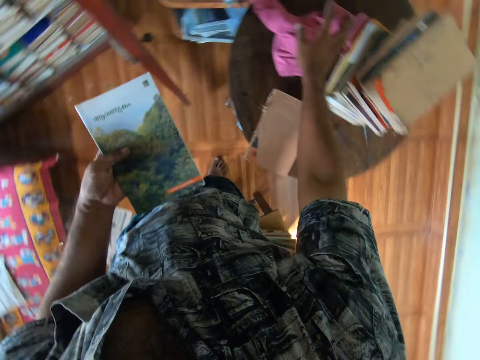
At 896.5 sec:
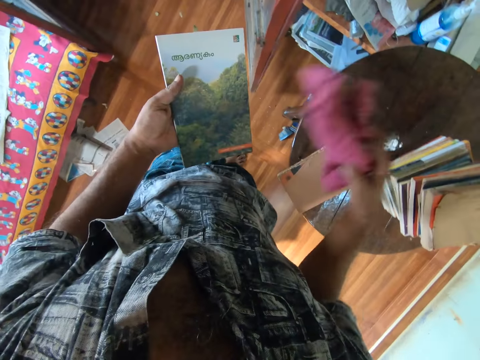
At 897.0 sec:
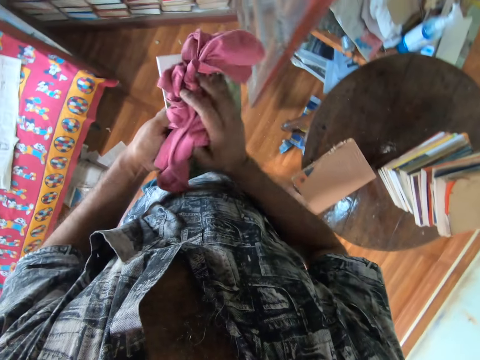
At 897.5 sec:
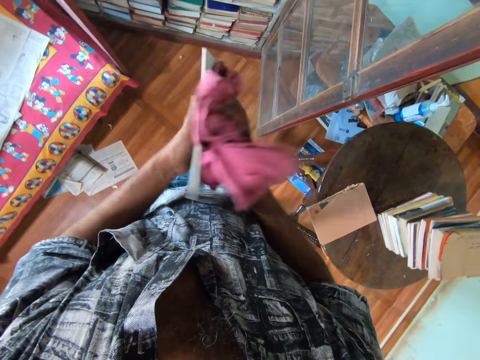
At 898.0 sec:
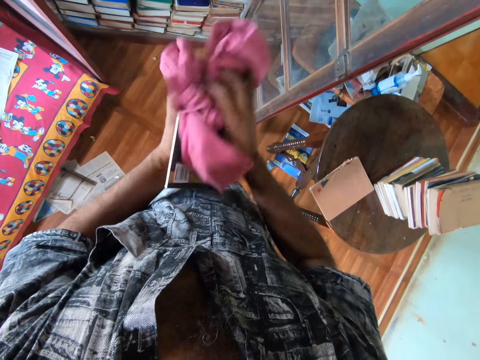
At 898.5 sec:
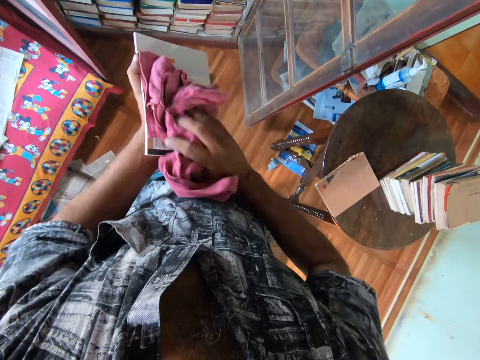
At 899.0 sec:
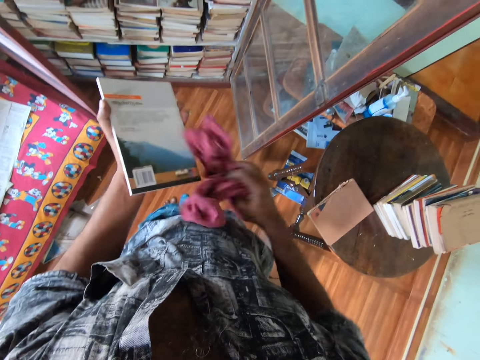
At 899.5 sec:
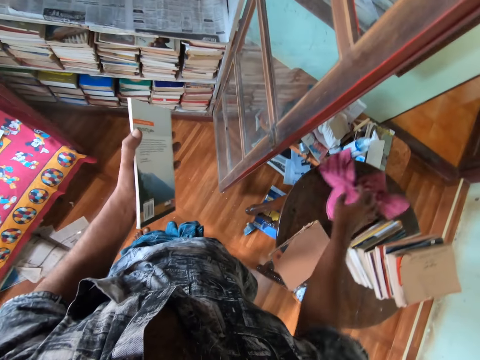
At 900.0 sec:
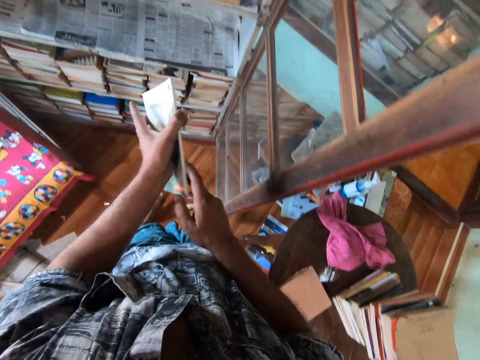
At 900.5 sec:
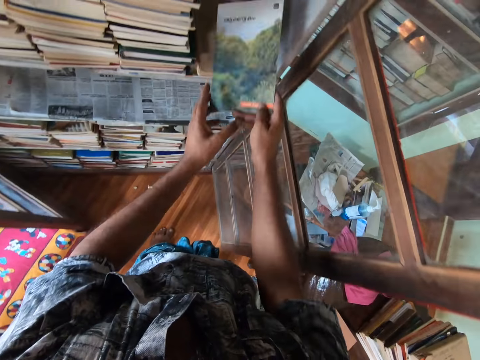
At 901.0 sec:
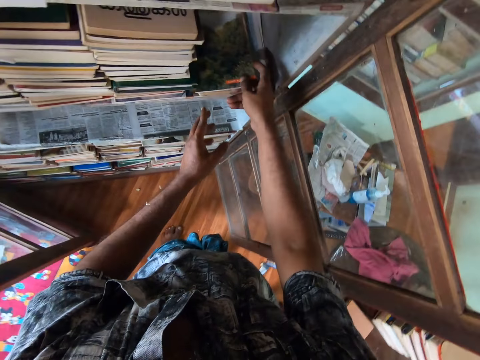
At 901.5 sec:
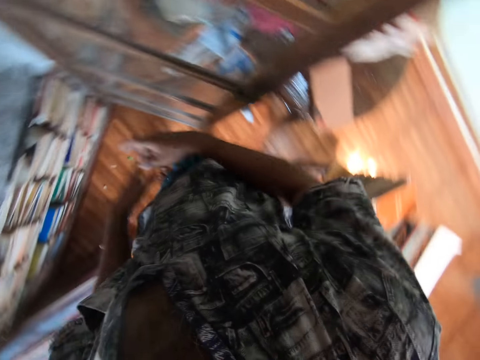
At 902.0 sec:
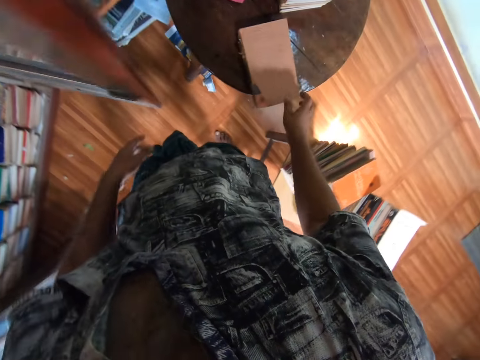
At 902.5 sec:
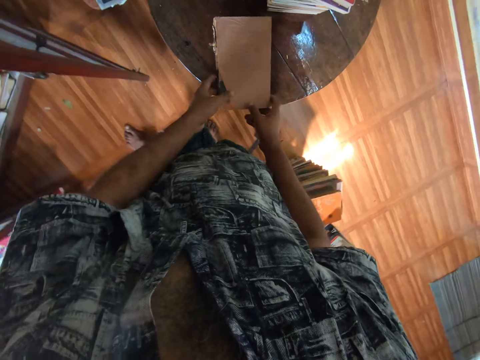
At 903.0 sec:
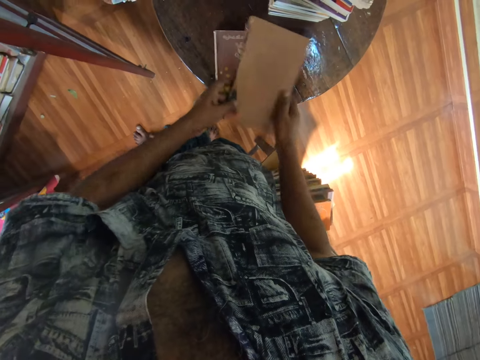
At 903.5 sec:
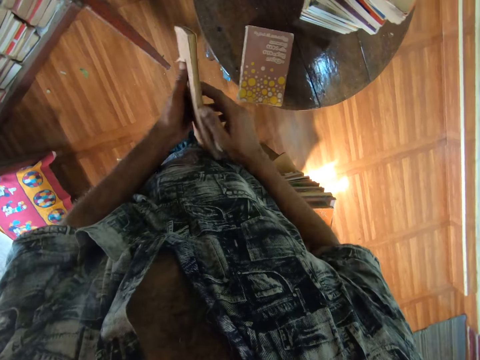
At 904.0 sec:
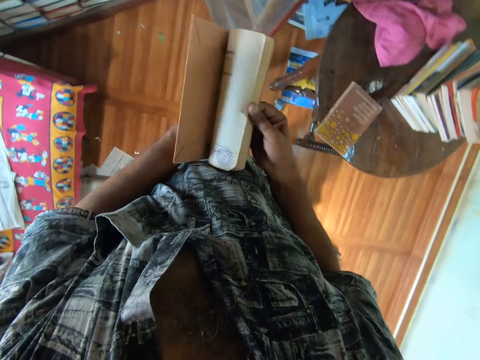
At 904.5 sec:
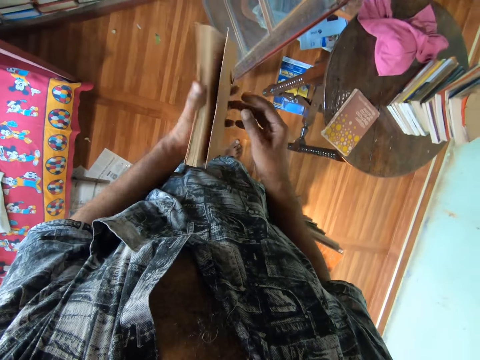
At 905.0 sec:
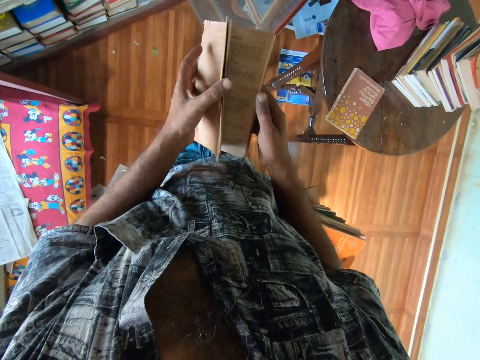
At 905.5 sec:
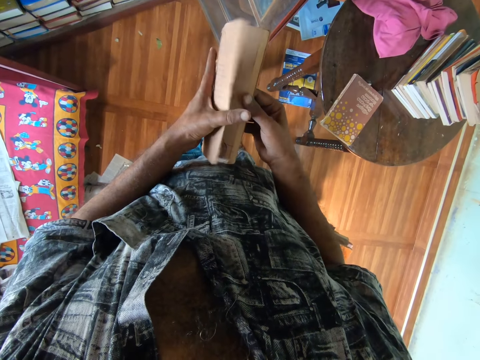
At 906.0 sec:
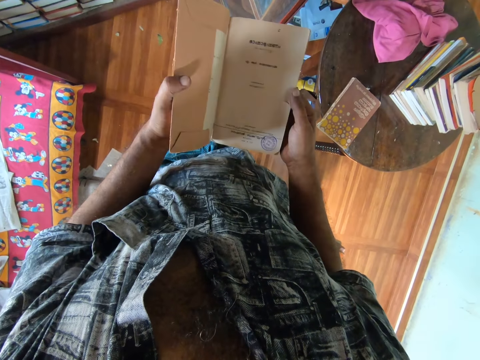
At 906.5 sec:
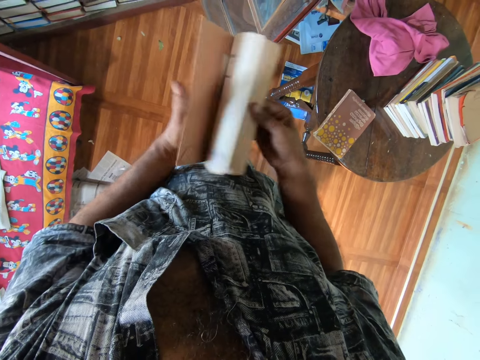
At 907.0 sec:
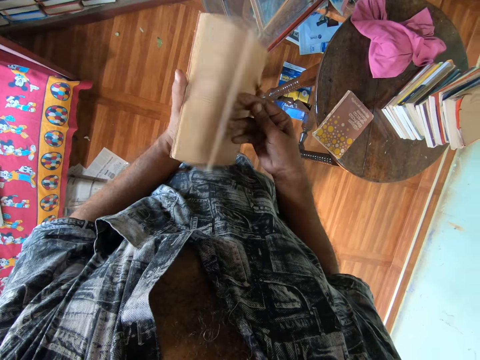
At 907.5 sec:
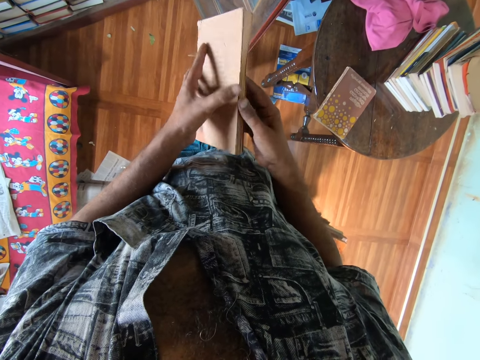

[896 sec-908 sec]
The camera wearer picks a towel from the table. They wipe the book with the towel. They put the towel on the table. They put the book in the bookshelf. They pick a book from the table. They peruse the book. They open the book with both hands.

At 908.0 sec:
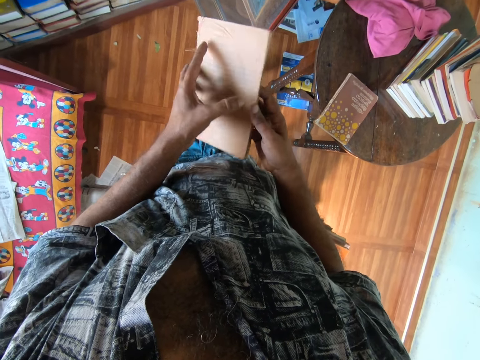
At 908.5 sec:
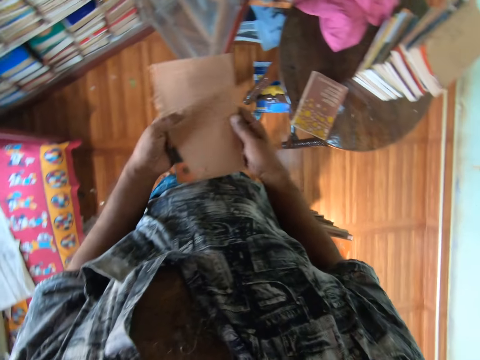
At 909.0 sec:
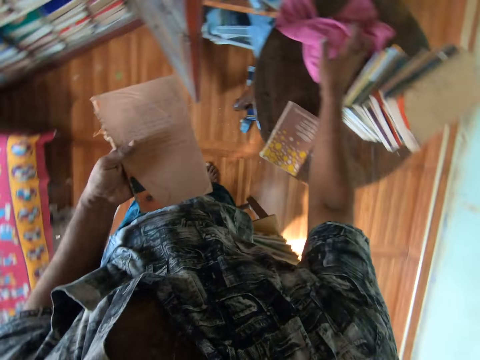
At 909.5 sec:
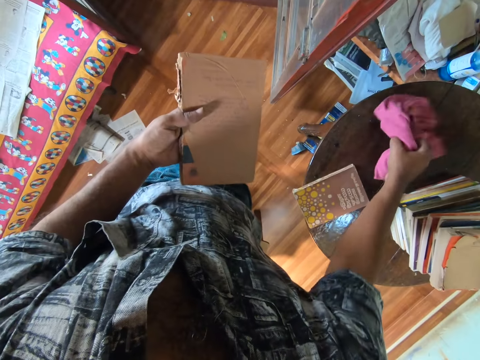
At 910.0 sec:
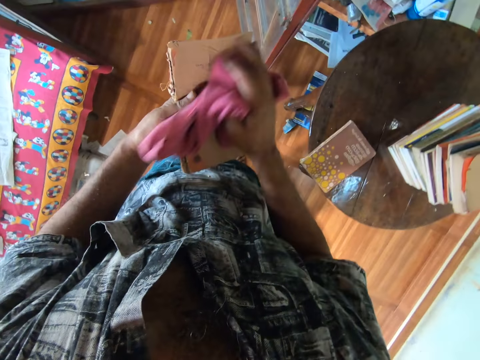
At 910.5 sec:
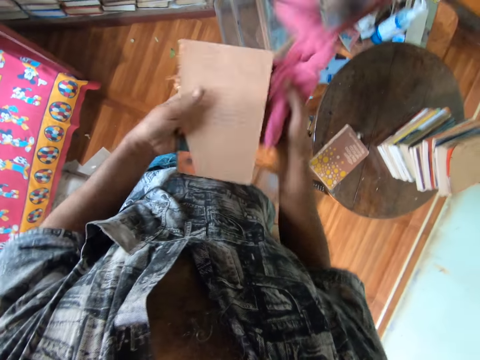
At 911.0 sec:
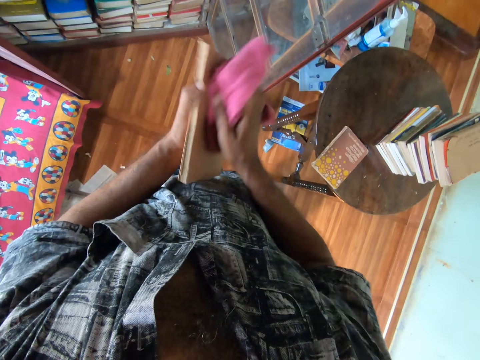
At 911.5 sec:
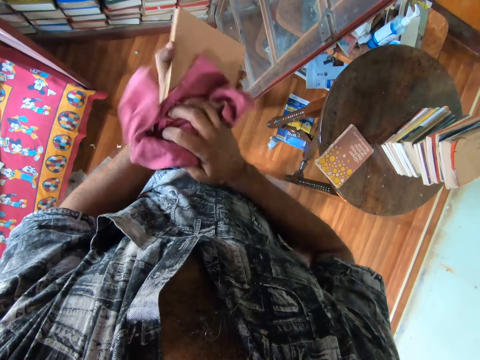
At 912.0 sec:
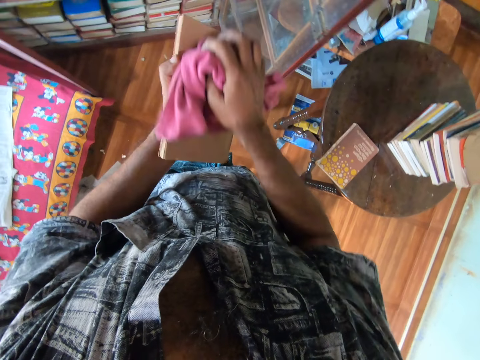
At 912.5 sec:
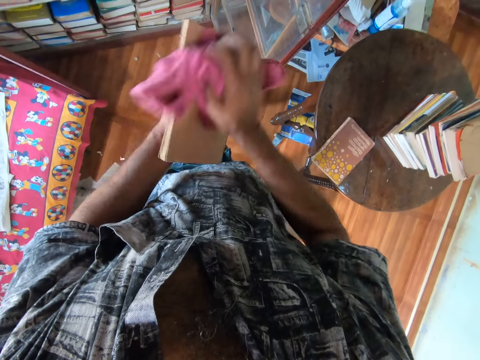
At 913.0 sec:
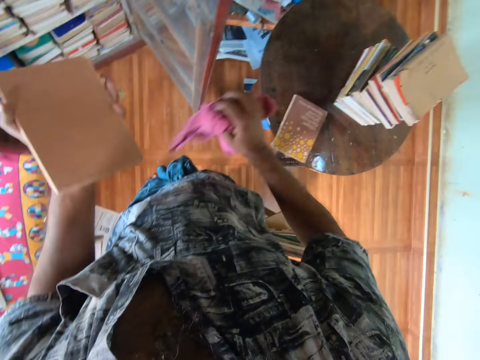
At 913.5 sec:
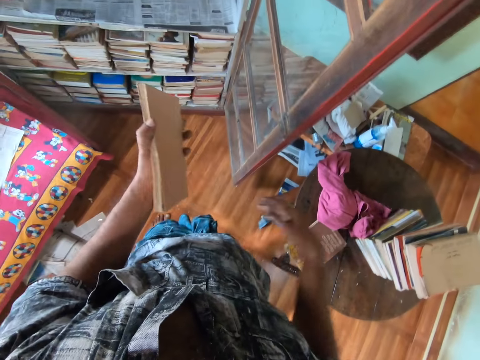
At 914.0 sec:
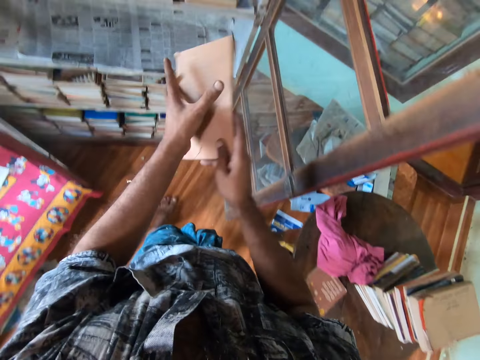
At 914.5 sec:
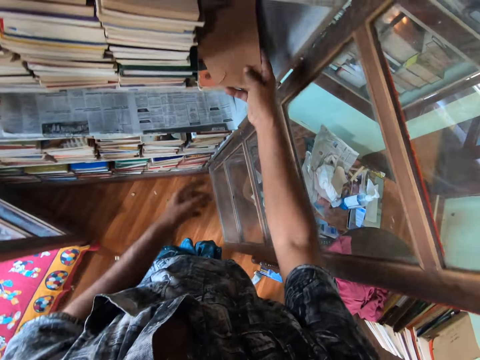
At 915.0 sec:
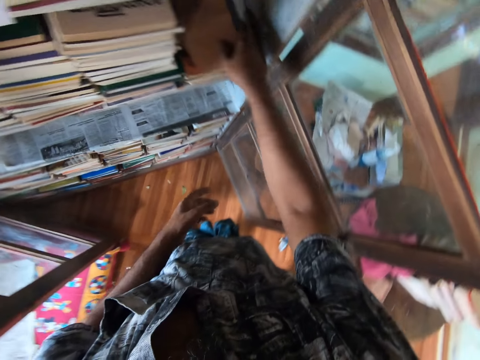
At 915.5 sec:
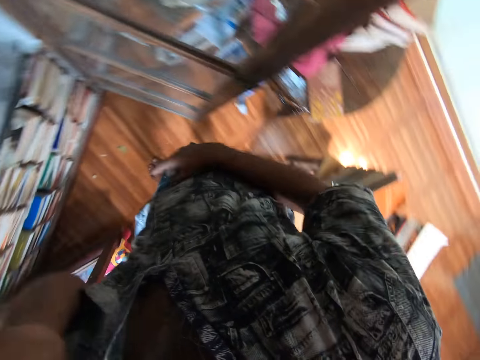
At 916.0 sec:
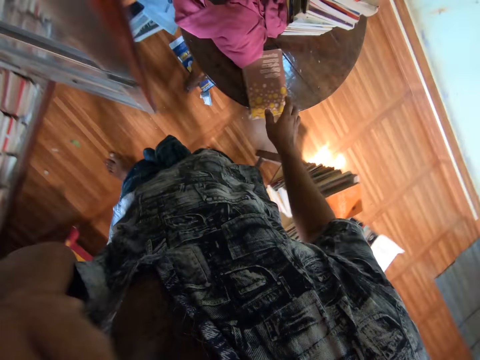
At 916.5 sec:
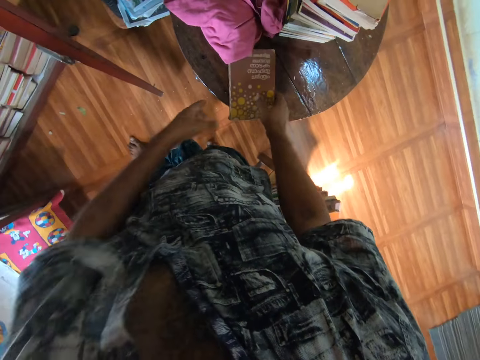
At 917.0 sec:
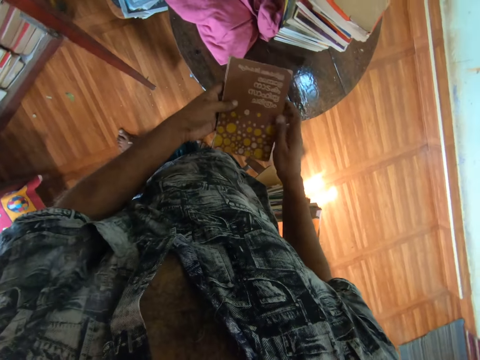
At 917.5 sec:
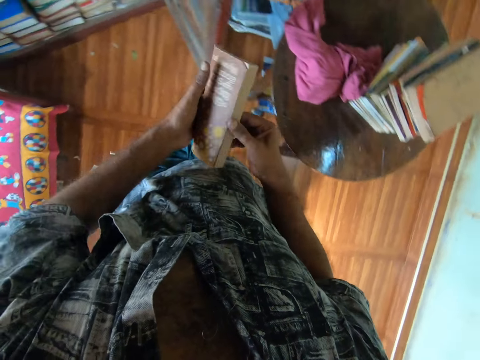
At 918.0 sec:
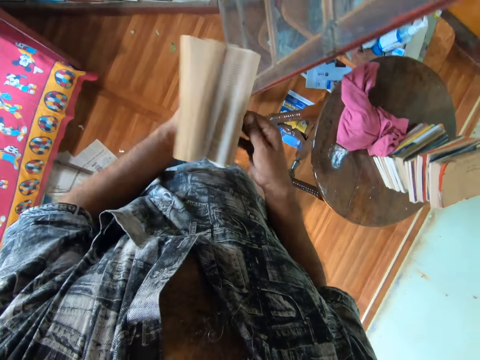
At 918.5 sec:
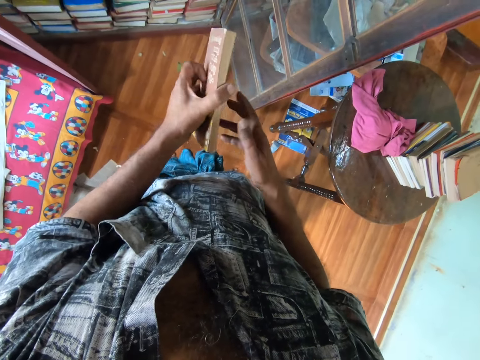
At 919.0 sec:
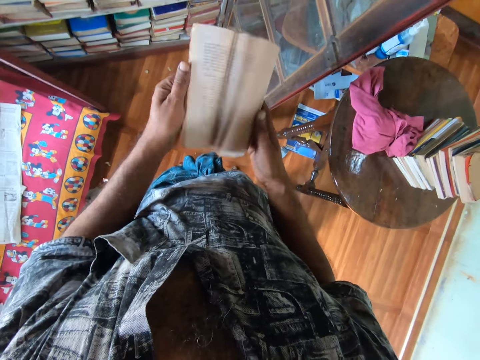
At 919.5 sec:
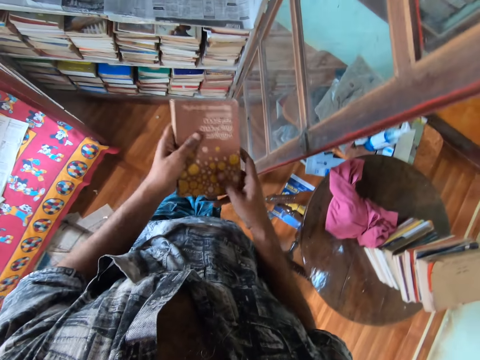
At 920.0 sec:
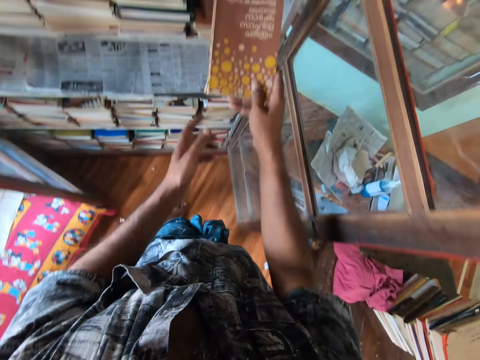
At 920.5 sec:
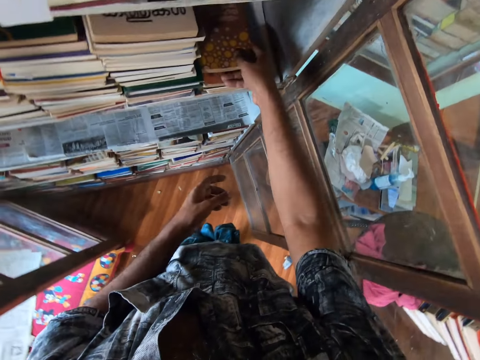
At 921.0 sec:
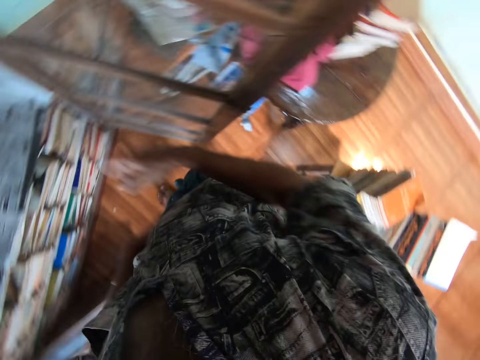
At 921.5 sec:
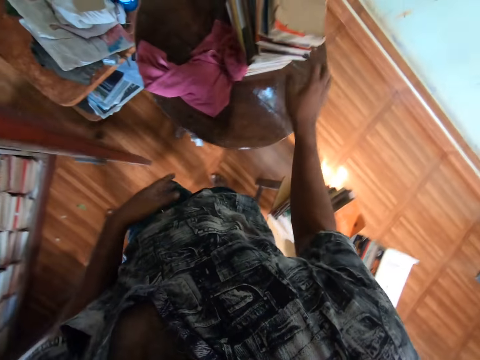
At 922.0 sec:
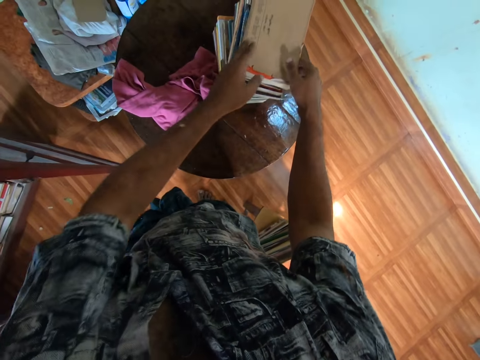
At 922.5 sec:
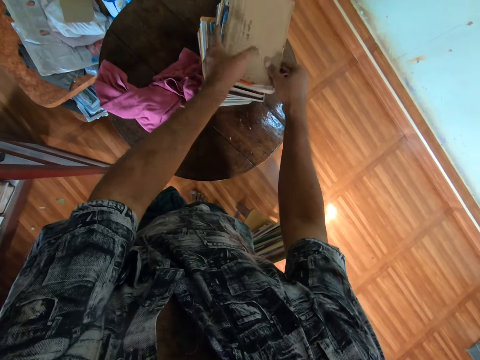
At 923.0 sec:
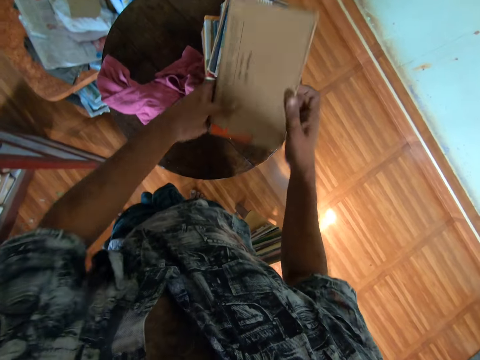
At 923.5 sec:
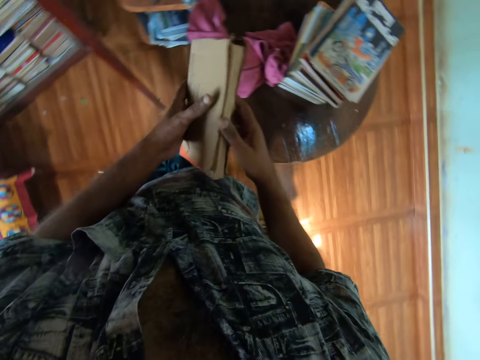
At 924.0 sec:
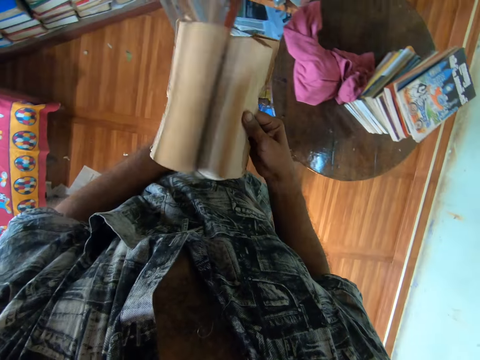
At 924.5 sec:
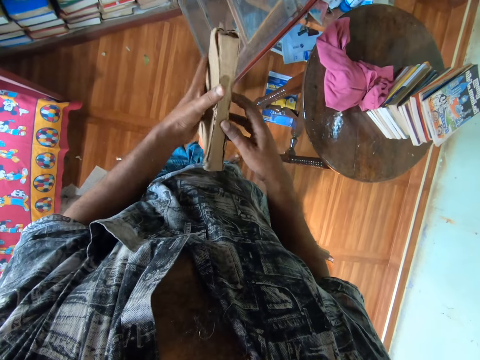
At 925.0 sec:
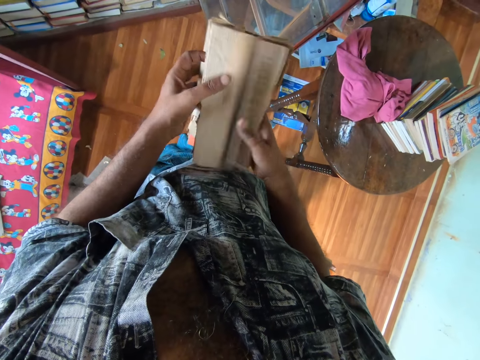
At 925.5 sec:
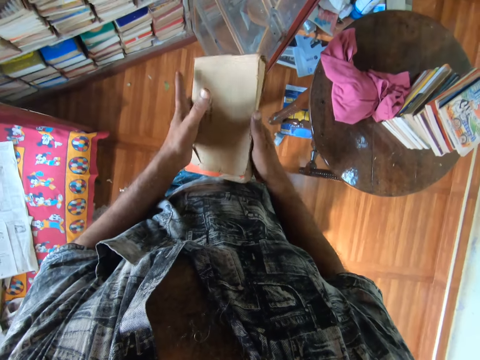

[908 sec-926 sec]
The camera wearer picks a towel from the table. They wipe the book with the towel. They put the towel on the table. They put the book in the bookshelf. They pick a book from the table. They peruse the book. They open the book with both hands. They put the book in the bookshelf. They pick a book from the table. They peruse the book. They open the book with both hands.
